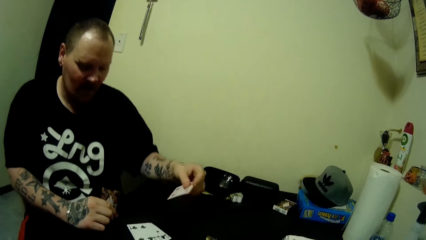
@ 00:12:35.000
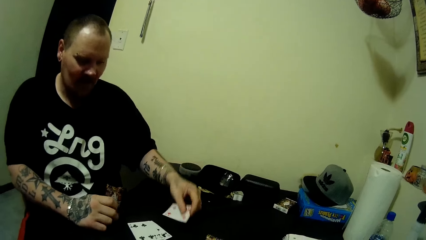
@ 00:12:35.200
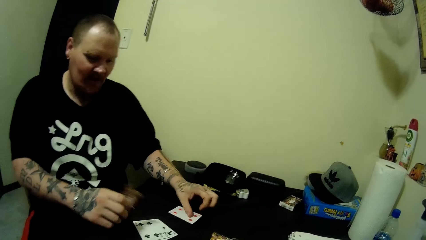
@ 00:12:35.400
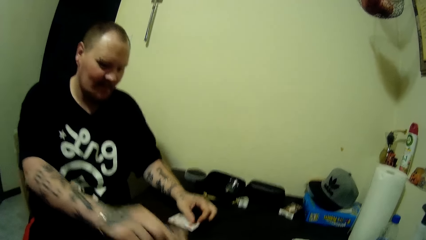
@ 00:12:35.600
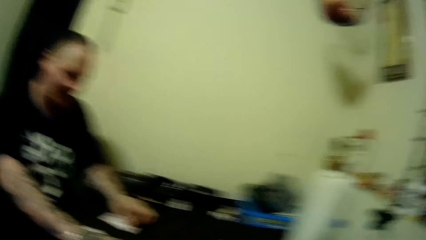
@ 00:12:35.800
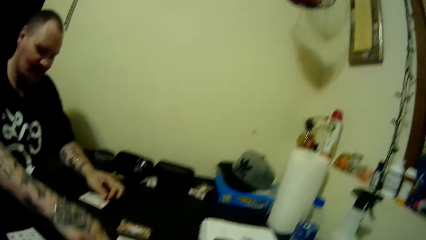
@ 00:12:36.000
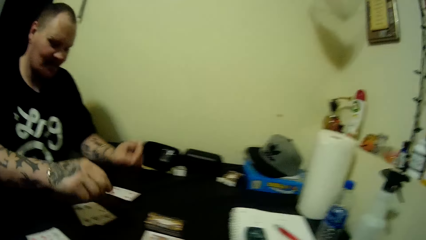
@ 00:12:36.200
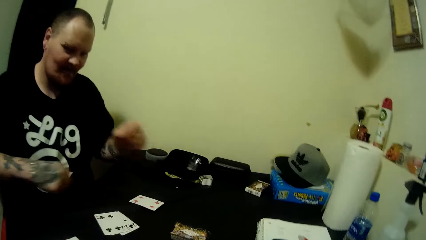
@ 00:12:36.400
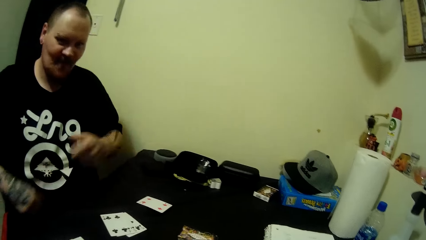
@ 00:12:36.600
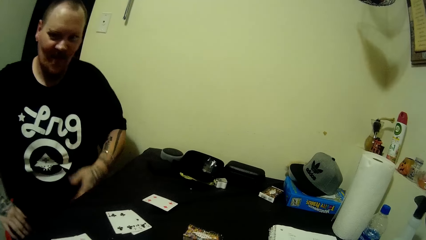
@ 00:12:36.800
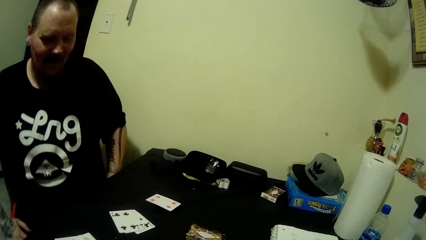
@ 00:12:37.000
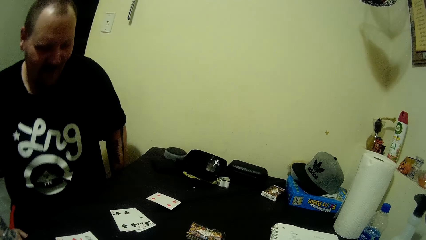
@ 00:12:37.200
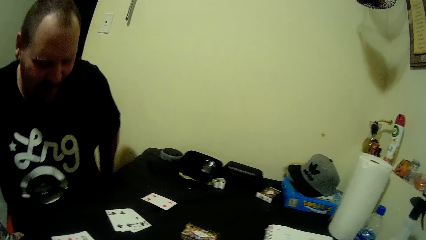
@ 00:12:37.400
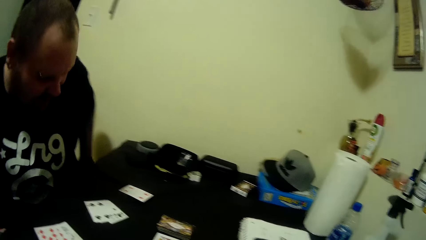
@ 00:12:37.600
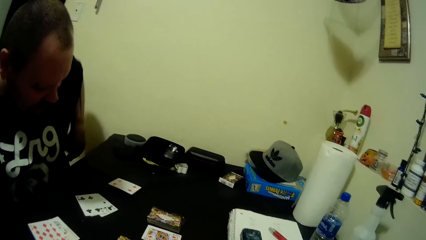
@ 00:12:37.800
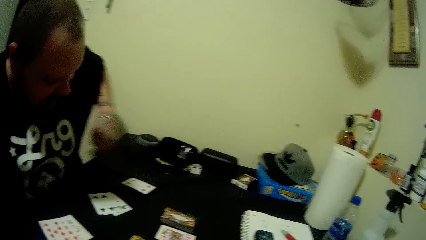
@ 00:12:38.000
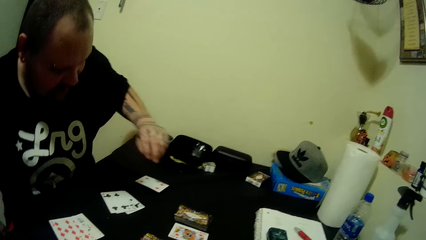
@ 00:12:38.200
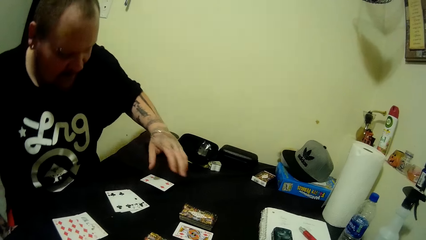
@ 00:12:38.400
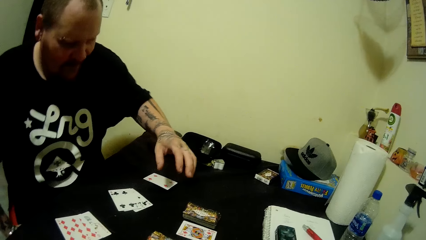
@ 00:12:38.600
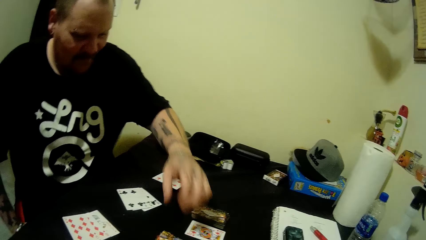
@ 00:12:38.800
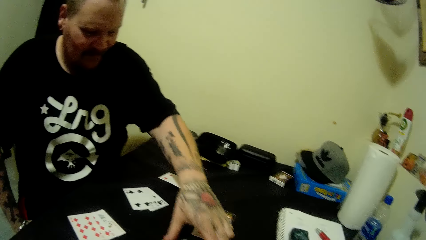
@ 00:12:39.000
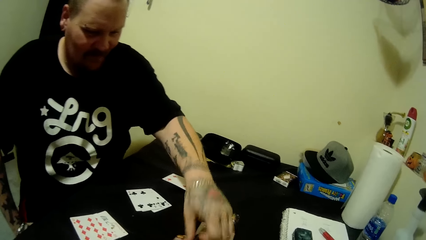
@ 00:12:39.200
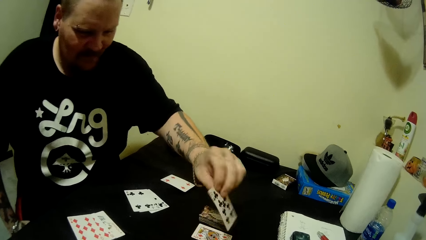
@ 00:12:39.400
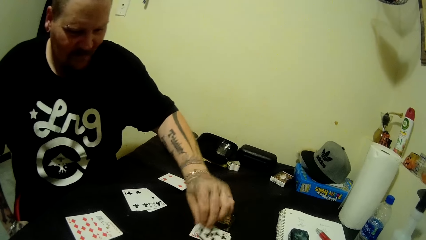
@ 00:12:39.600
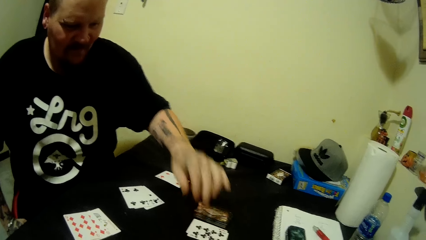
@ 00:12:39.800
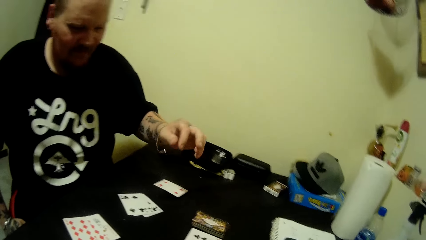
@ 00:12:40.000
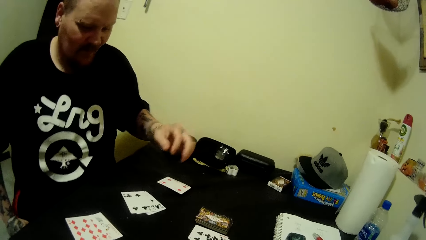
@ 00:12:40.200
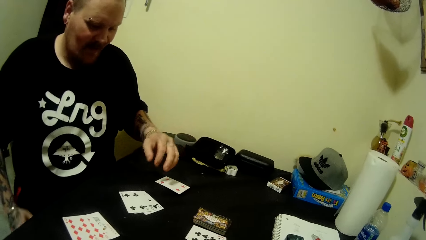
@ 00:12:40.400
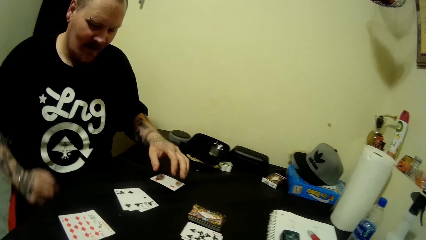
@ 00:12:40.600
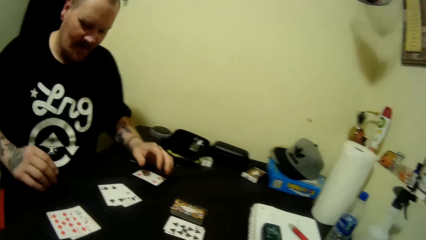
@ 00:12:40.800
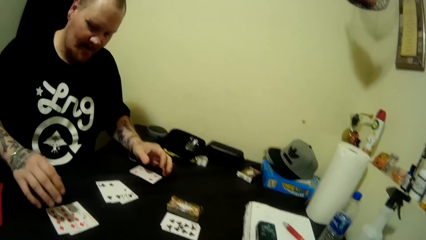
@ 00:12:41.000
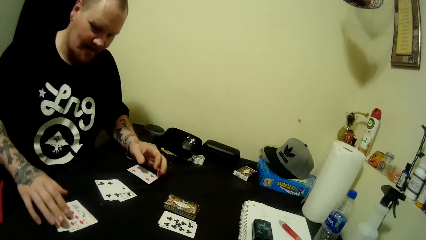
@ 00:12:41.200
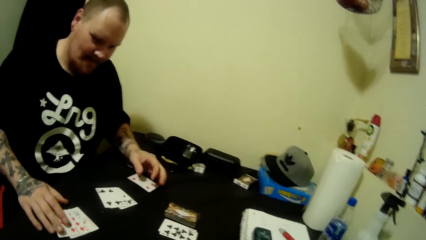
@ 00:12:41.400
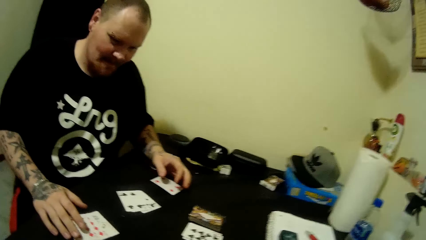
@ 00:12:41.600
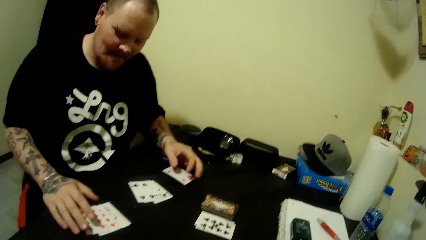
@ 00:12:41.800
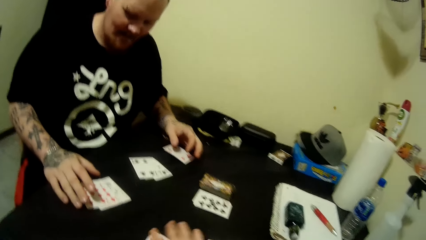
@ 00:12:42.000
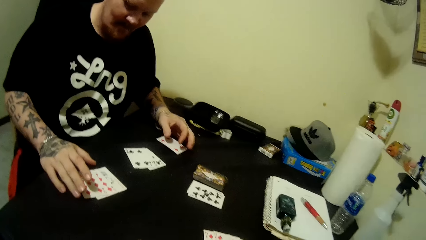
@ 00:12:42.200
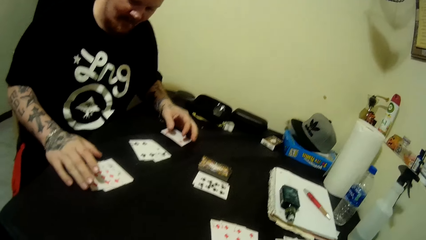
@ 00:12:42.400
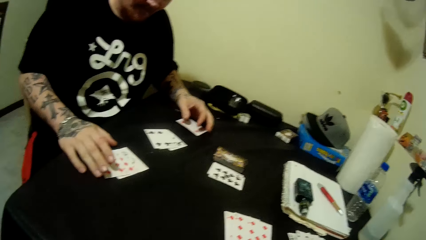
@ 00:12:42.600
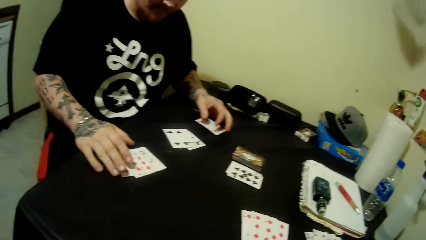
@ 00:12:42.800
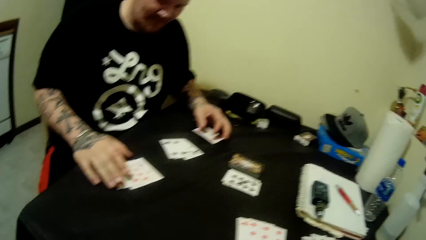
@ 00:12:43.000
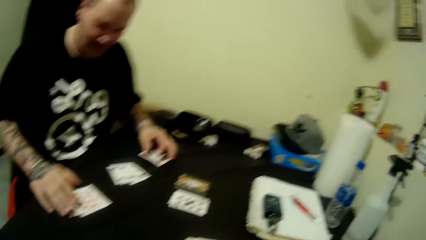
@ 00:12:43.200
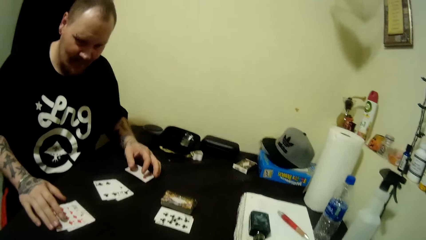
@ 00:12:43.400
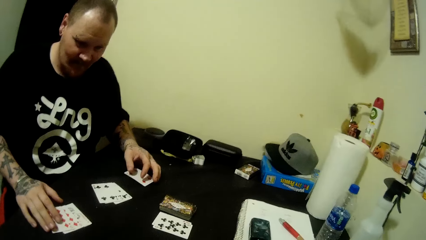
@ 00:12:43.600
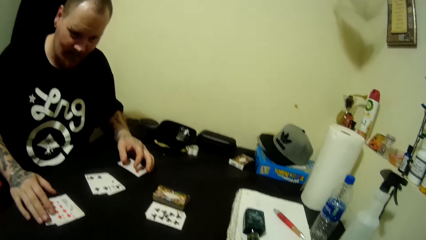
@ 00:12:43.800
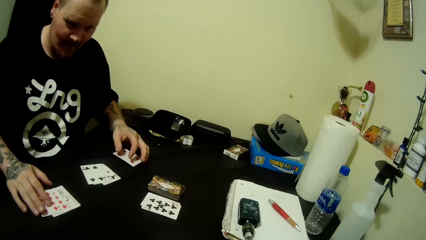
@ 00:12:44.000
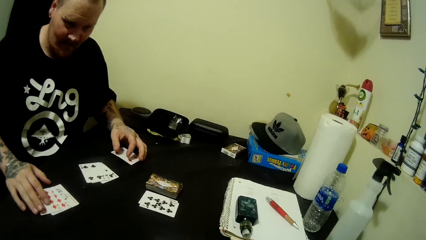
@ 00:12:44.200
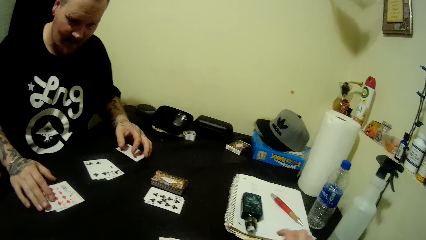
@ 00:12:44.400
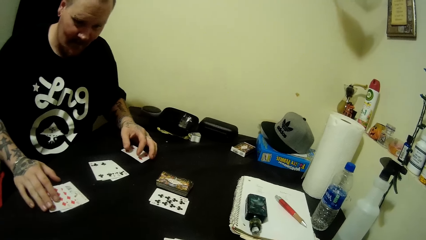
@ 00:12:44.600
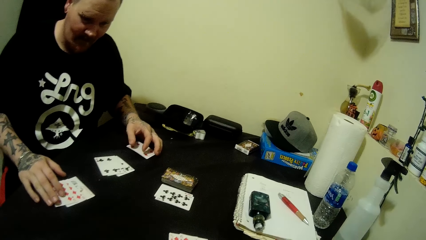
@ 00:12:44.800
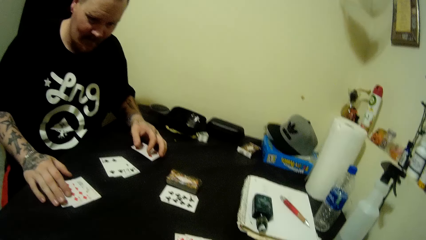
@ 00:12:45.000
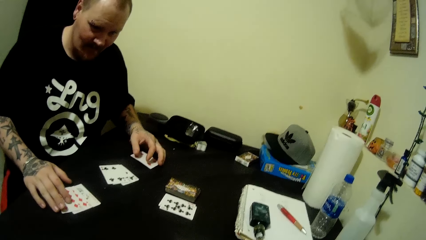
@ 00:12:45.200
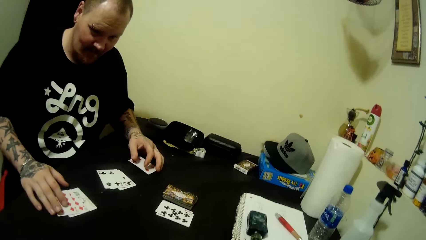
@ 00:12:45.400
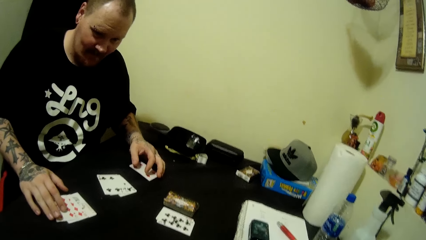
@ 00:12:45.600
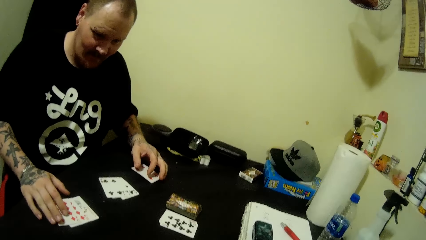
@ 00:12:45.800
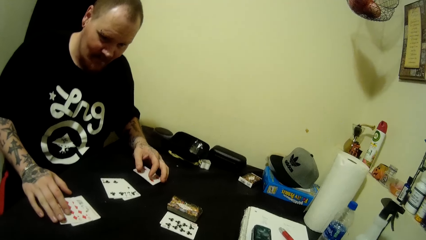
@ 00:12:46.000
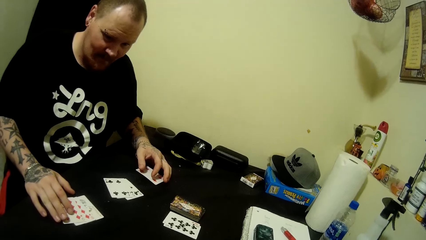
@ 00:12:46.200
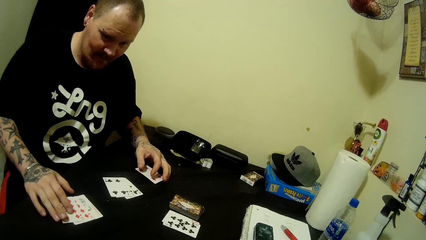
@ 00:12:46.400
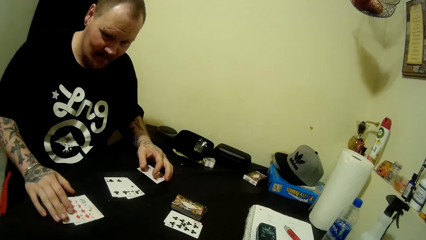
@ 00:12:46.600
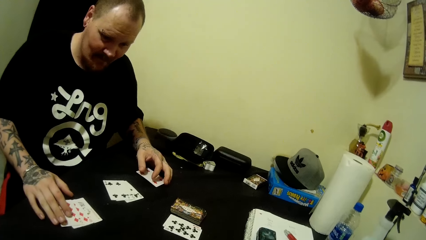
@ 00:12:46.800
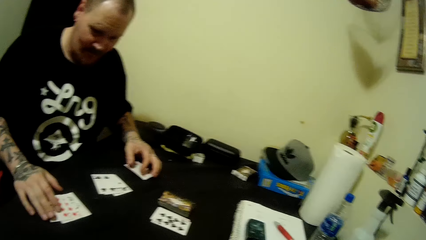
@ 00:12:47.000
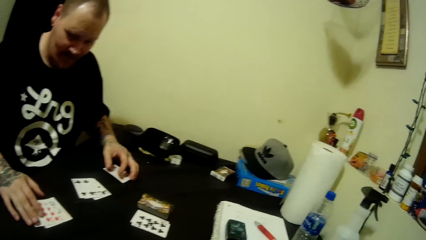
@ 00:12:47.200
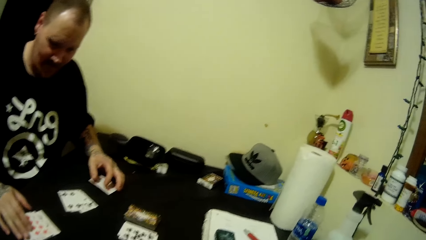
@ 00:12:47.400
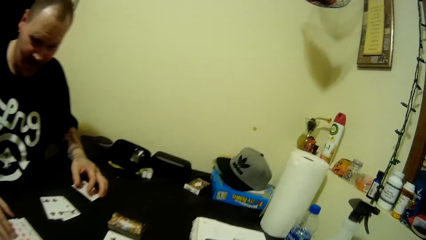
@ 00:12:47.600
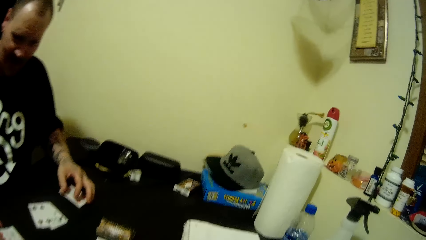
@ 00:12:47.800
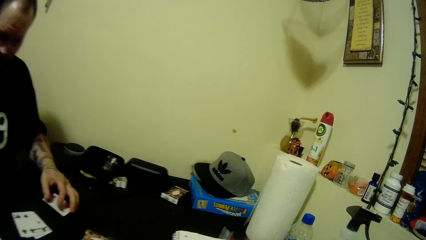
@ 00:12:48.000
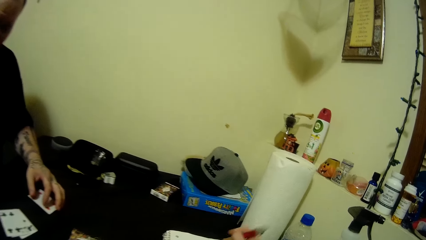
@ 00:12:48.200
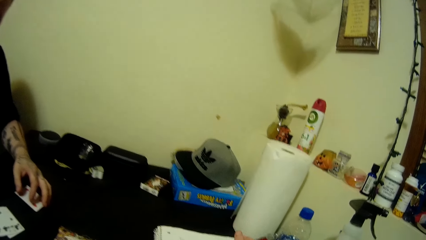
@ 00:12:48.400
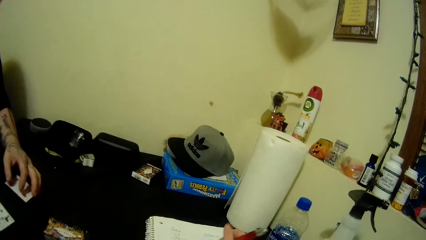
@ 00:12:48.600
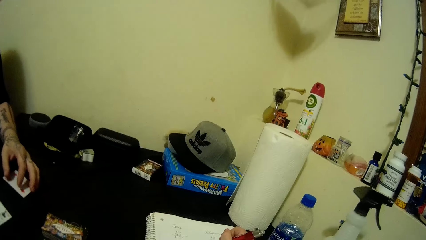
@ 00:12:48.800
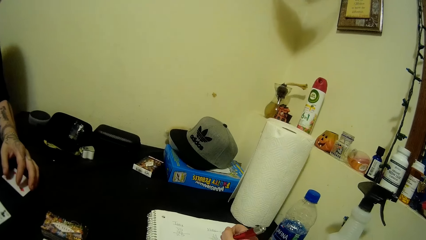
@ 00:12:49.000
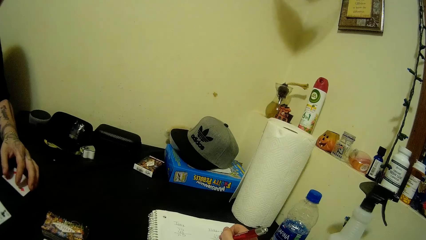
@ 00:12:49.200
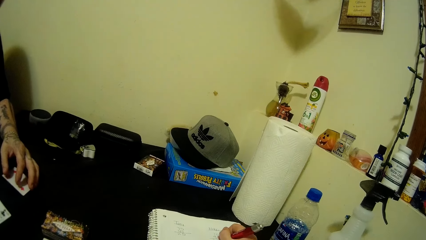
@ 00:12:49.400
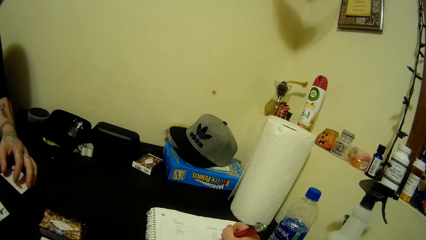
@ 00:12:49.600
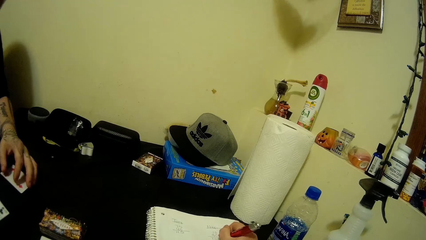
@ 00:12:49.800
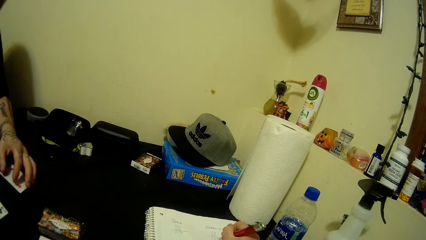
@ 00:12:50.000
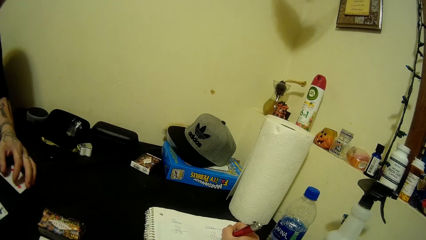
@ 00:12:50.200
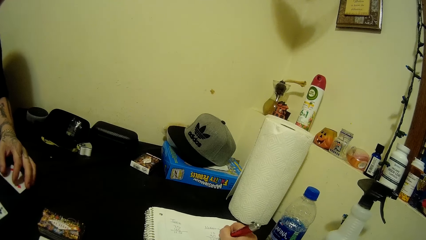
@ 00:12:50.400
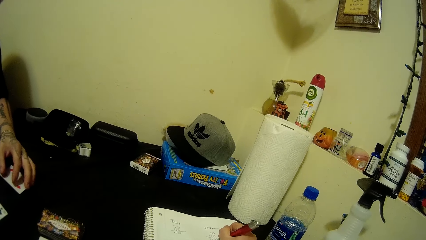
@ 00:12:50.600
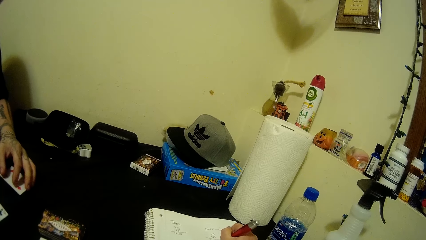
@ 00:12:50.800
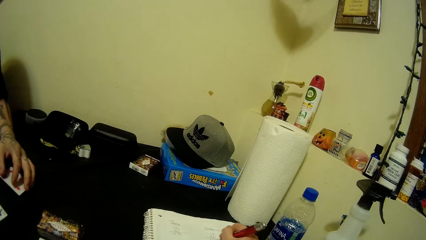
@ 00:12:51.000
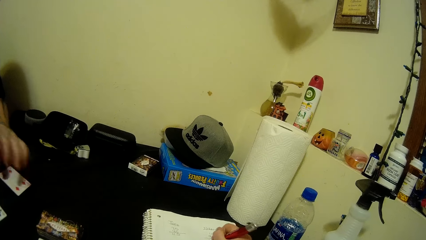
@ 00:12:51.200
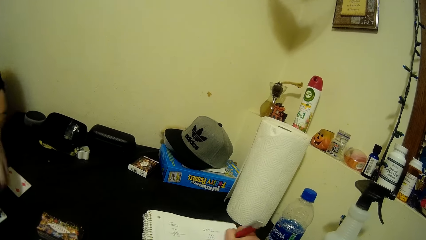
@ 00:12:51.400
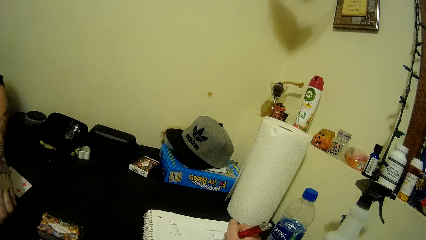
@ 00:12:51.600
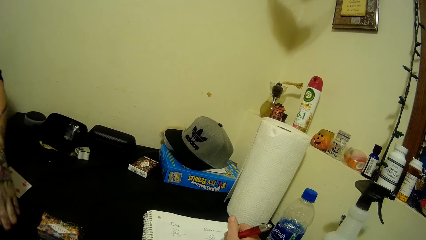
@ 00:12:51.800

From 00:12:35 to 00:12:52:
A man drops all cards in his right hand on the table. The man moves hands backwards and moves hands forward. The man adjusts a card on the table with his left hand, picks up a card on the table, puts a card on the table and moves around. The man touches some cards on the table with his left hand and holds cards on the table. The camera wearer arranges the cards and looks around. The man looks around. The camera wearer arranges the cards and looks around. She writes on a book with a pen with her right hand.
